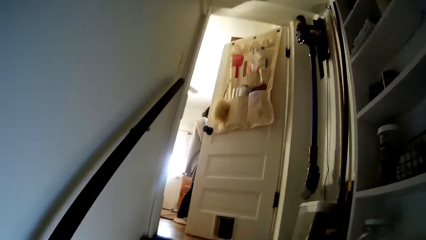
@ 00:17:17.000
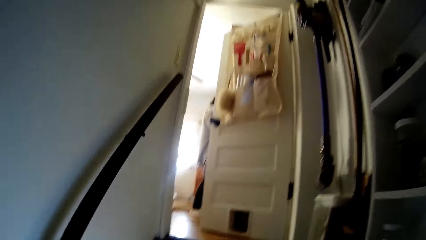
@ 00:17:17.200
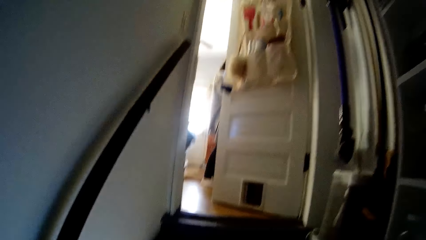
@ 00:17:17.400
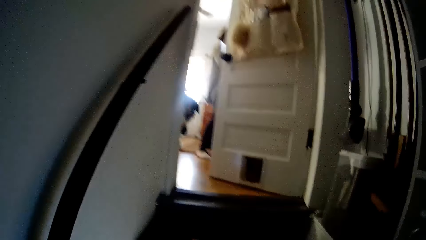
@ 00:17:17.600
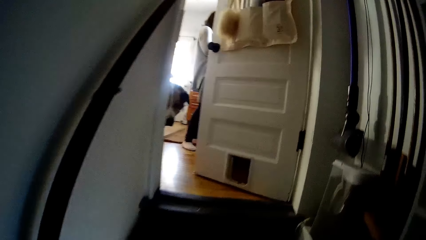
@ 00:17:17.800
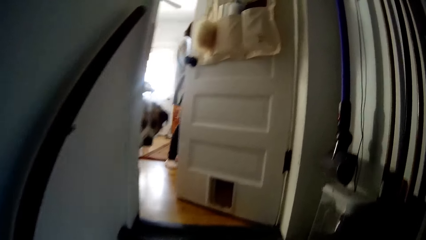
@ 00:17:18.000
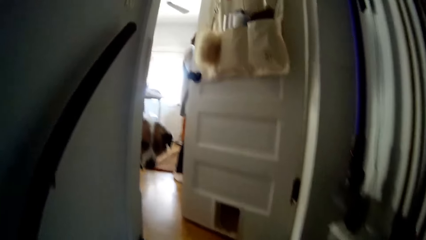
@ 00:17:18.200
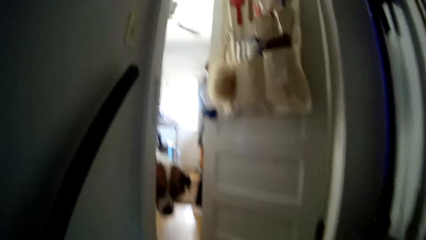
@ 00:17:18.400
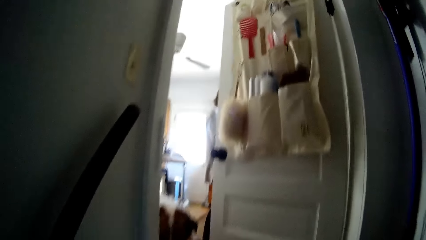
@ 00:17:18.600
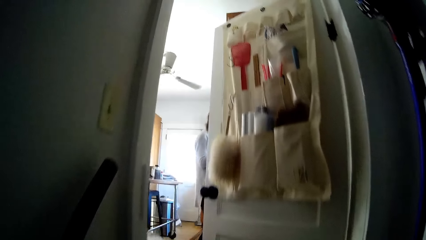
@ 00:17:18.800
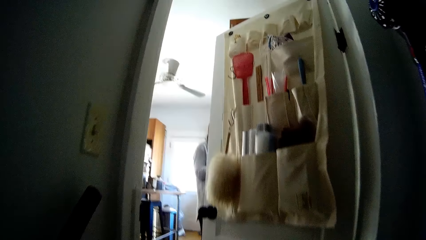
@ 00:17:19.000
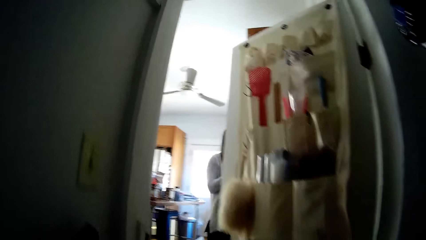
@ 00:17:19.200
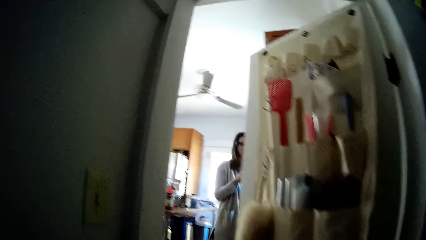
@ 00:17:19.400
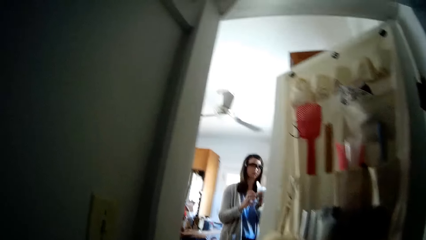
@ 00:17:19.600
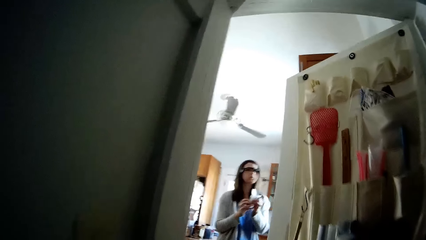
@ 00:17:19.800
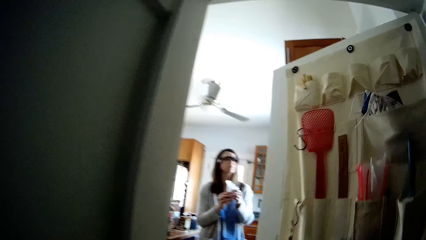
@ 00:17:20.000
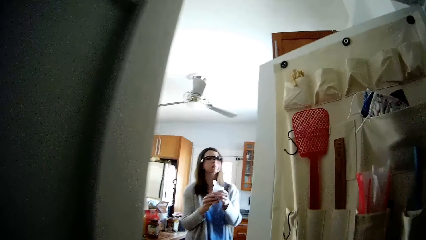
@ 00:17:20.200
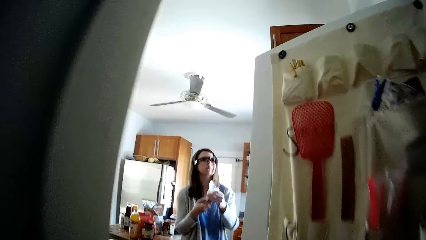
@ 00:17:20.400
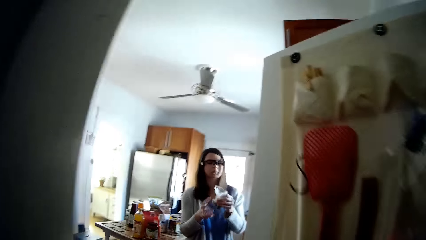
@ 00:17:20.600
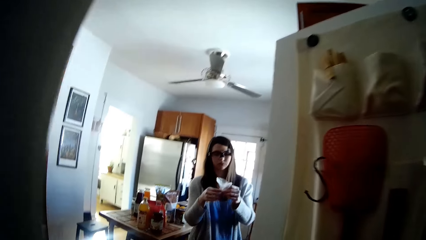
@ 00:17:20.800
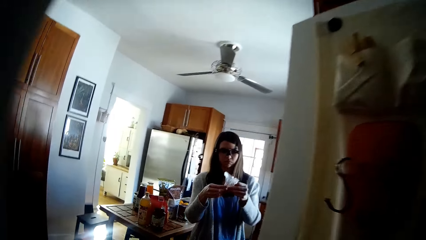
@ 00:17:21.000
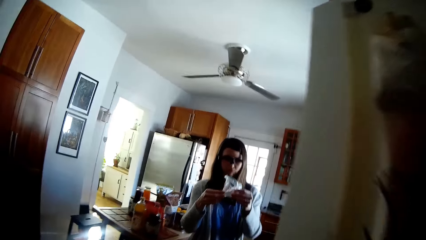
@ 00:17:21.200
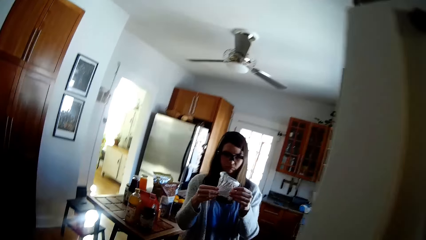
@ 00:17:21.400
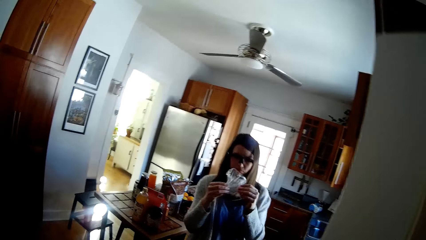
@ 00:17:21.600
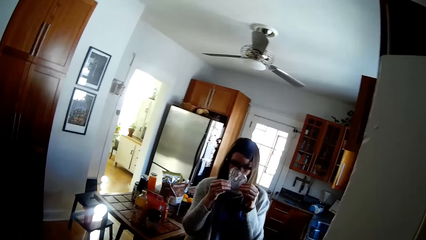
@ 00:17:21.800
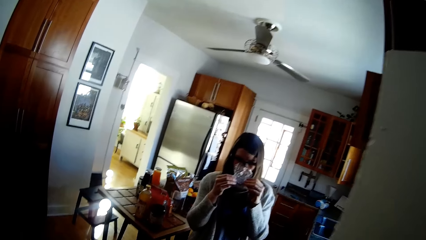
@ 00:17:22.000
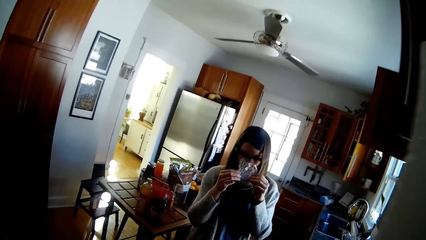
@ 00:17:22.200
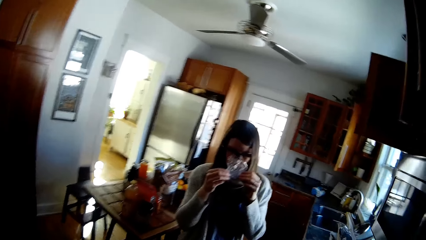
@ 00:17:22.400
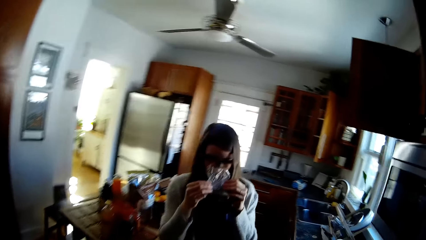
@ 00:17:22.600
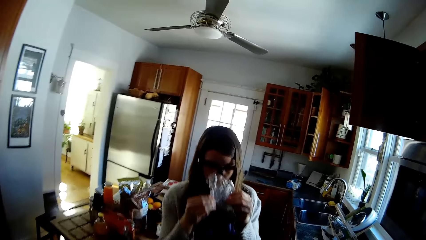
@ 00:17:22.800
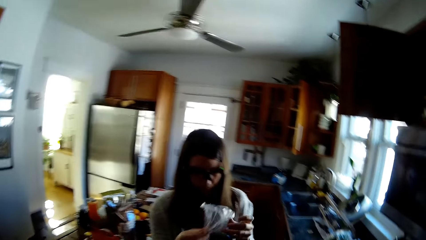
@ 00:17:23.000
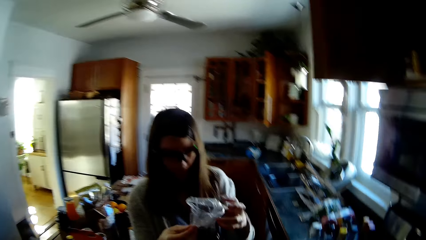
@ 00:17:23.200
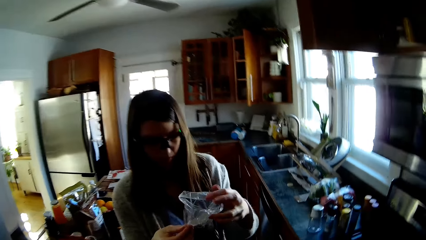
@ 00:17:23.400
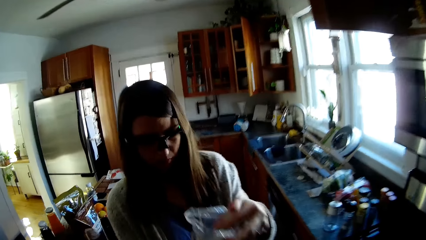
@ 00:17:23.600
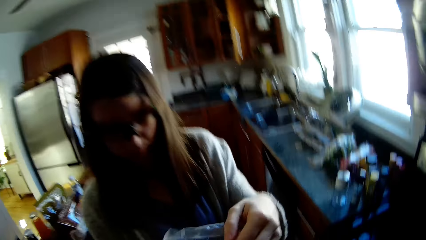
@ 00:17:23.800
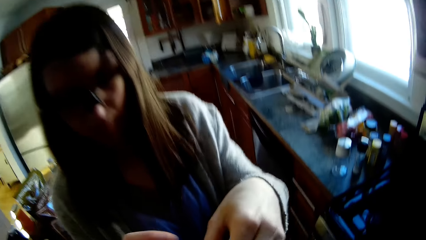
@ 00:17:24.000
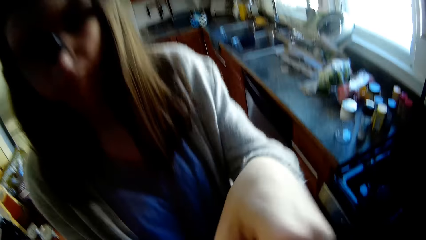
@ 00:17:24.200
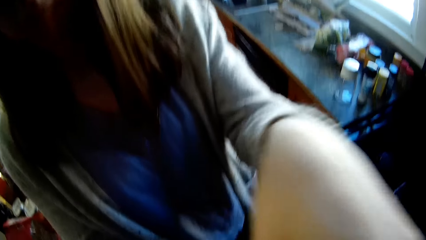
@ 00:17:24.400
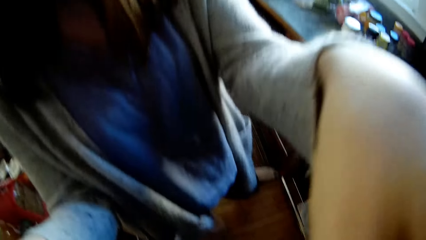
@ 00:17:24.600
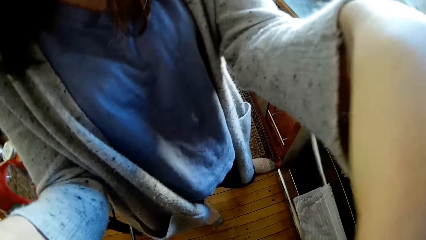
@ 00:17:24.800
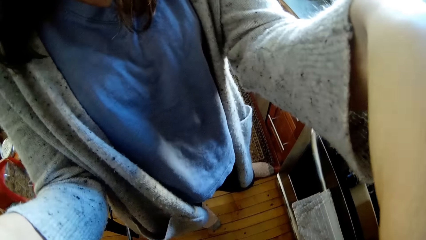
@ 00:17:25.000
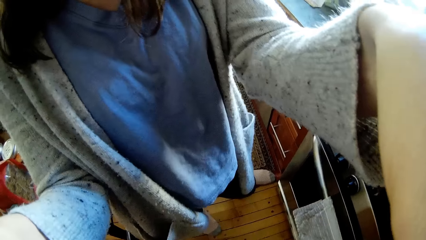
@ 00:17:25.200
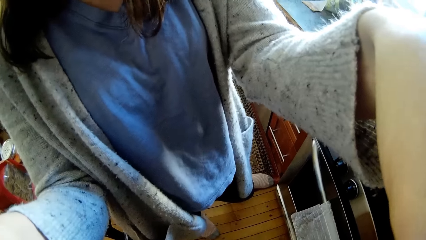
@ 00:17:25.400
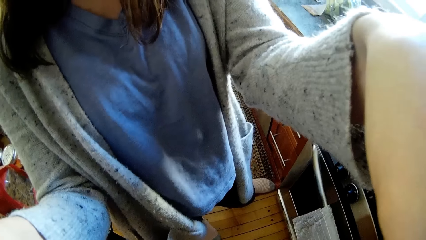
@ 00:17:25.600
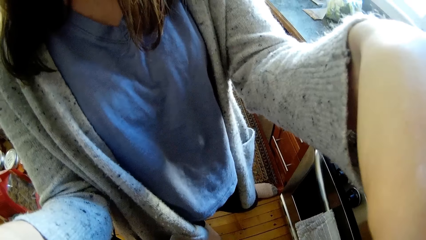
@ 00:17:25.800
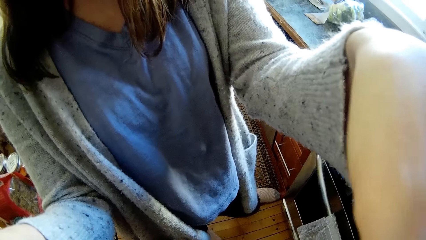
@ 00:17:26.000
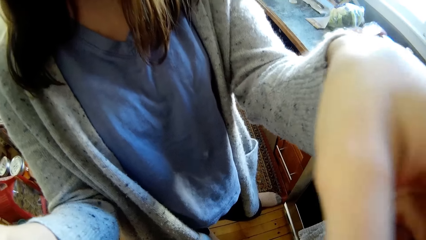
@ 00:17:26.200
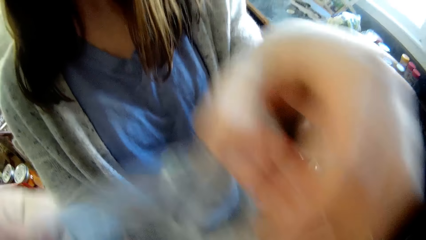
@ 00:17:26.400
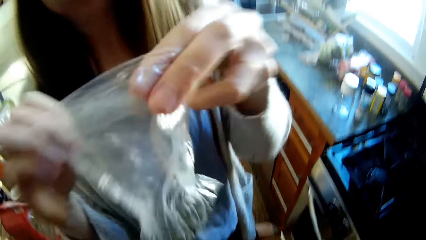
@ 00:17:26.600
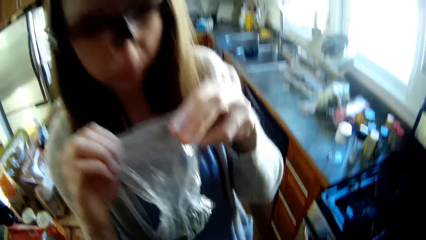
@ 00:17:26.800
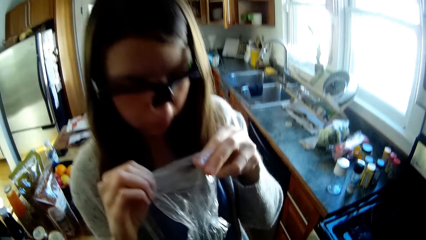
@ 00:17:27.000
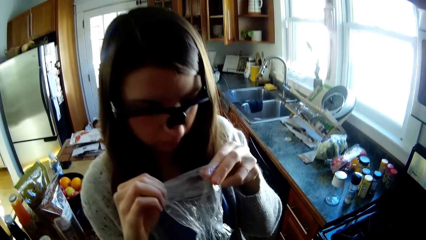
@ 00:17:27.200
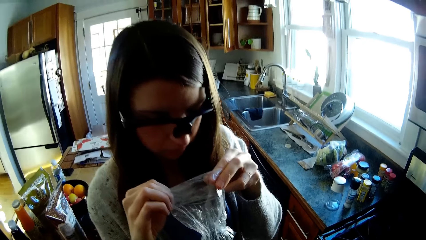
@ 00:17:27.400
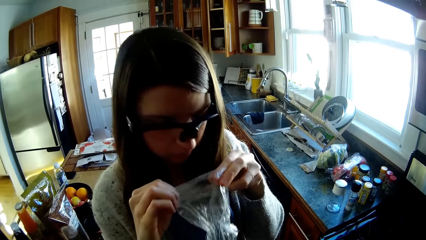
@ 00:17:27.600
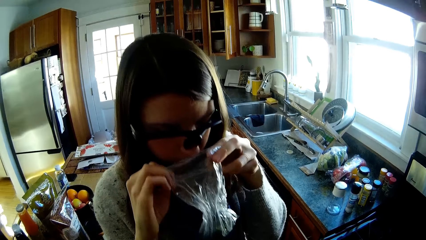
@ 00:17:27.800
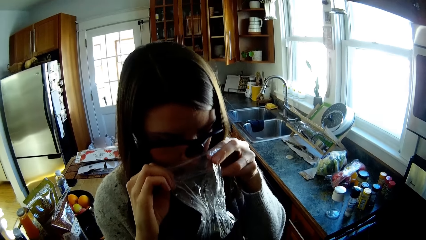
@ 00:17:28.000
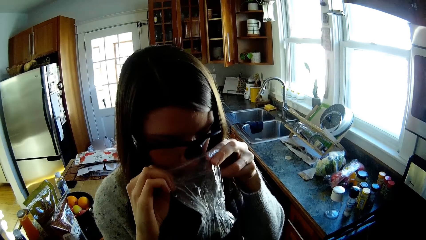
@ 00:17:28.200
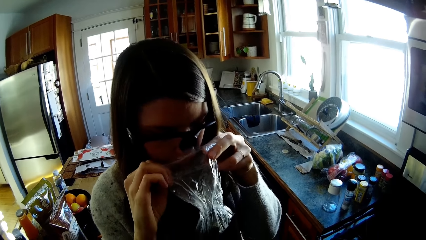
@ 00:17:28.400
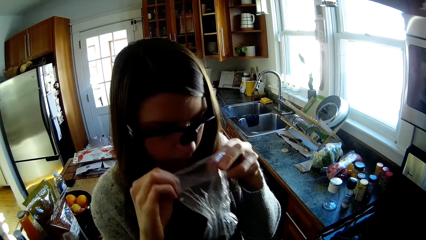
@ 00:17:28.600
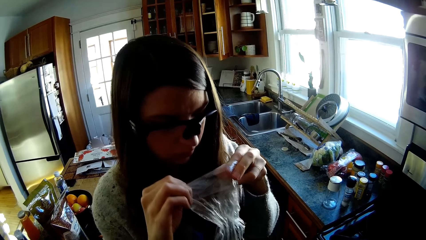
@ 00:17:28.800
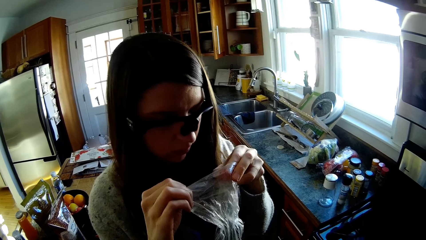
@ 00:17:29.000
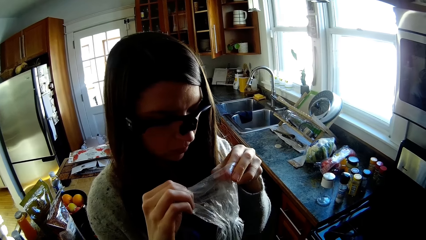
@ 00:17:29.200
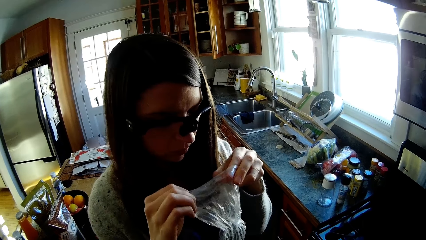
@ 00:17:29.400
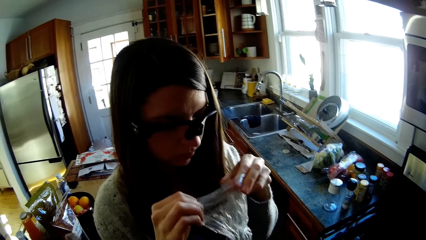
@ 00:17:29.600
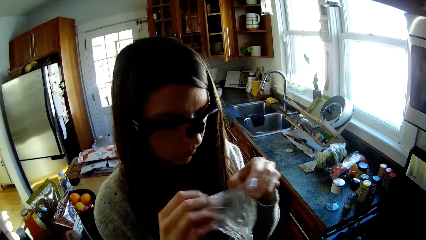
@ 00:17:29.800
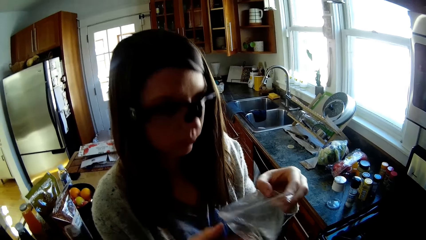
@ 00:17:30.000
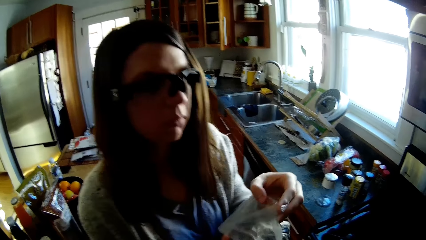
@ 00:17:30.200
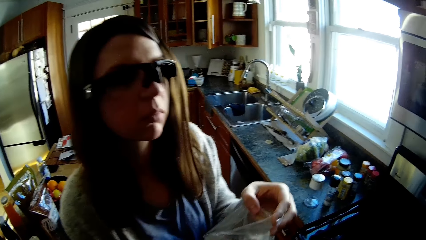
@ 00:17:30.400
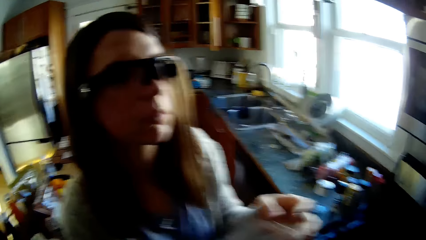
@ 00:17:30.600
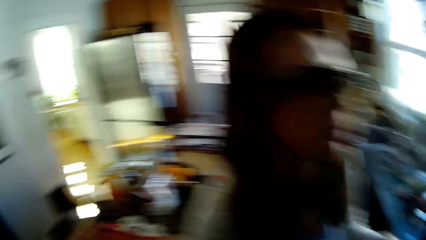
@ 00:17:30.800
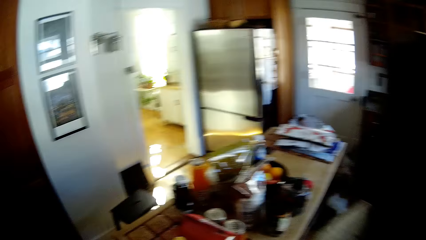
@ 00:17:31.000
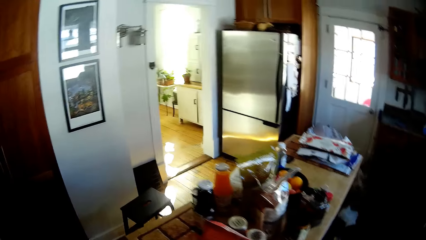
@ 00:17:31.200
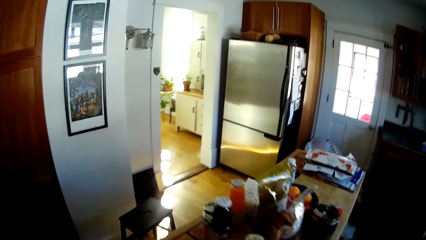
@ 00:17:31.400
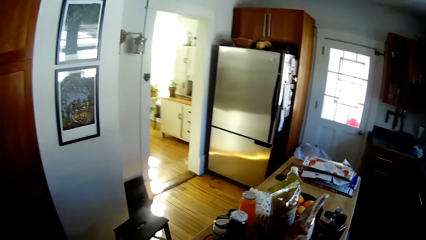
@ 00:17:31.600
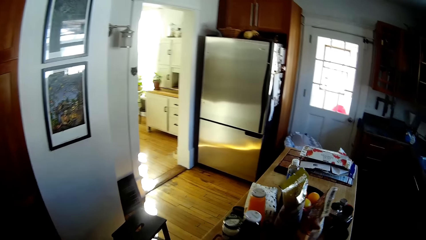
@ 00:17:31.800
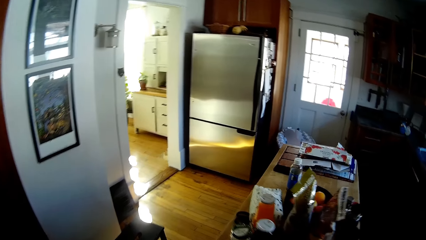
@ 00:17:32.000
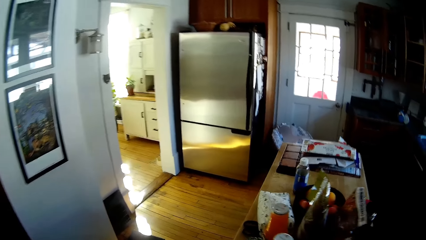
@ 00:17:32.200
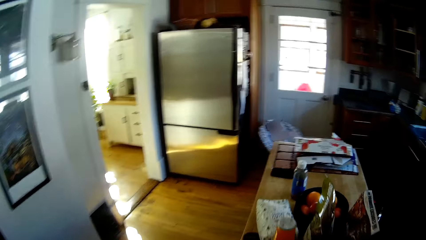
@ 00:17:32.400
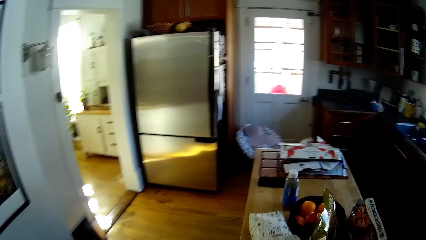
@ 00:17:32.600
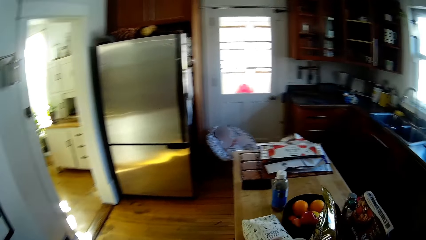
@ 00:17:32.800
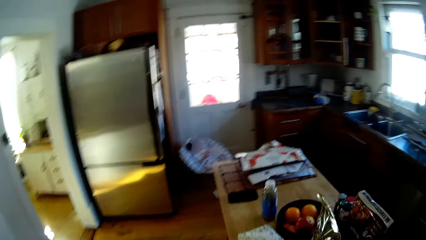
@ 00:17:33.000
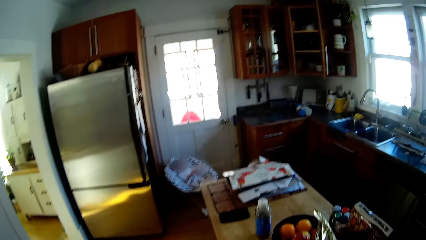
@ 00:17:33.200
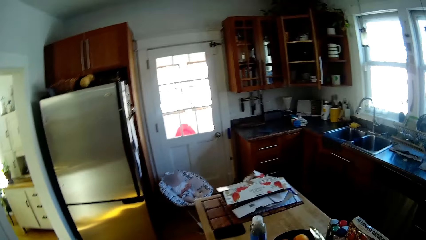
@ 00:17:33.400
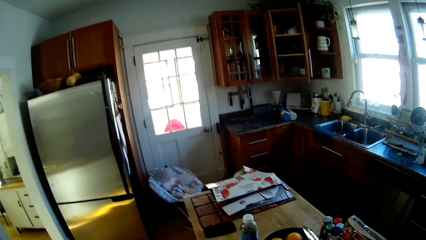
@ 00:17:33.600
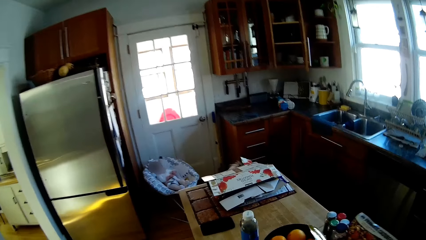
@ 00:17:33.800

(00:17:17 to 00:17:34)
A woman stands on the floor. The dog peeps through the door at the camera wearer. The woman holds a nylon paper with her hands. The camera wearer walks on the floor. The woman opens the nylon in her hands. The camera wearer enters the dinette. The woman smells the content of the nylon in her hands. The woman takes the nylon closer to the camera wearer with both hands. The camera wearer stands on the floor. The woman smells the content of the nylon in her hands. The camera wearer walks on the floor.
